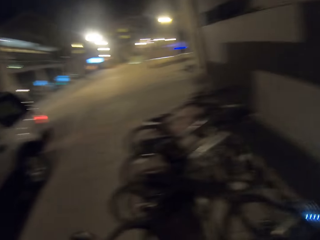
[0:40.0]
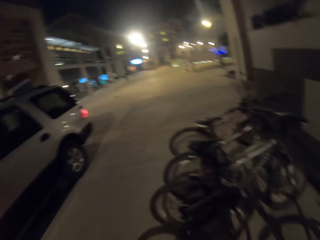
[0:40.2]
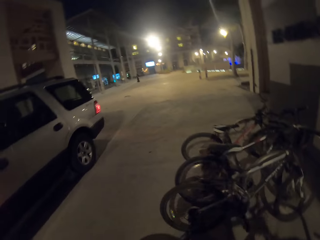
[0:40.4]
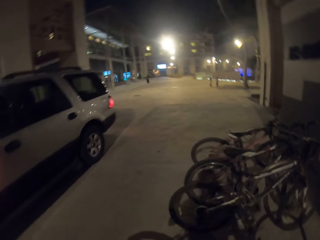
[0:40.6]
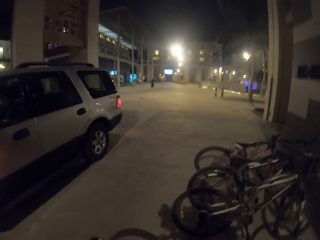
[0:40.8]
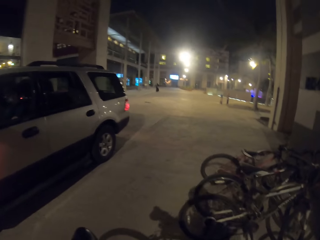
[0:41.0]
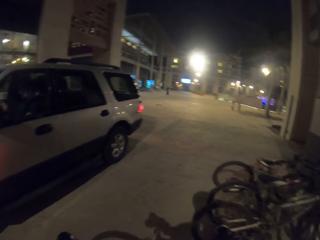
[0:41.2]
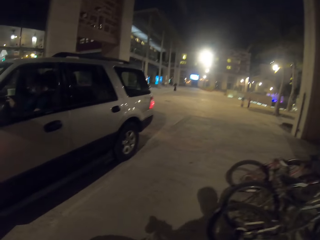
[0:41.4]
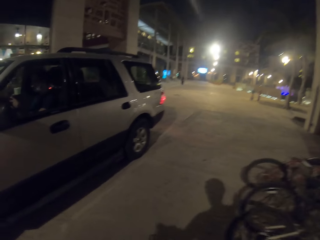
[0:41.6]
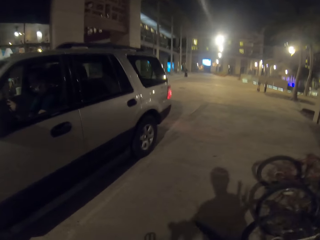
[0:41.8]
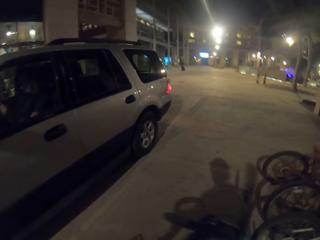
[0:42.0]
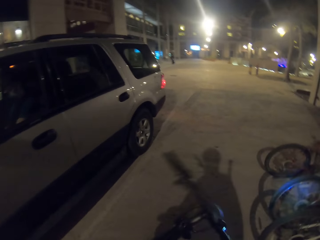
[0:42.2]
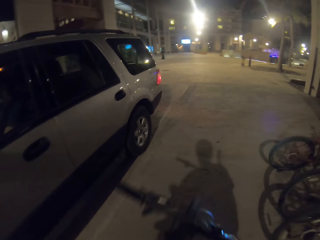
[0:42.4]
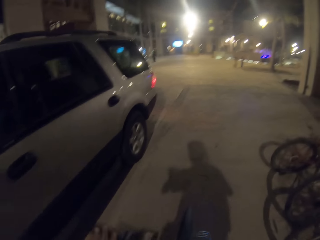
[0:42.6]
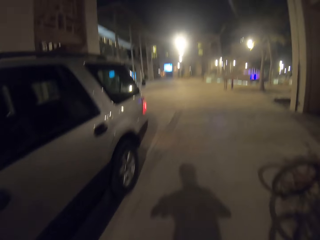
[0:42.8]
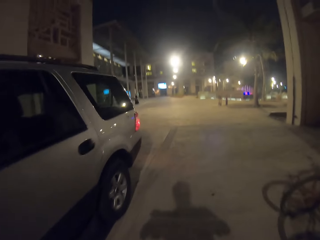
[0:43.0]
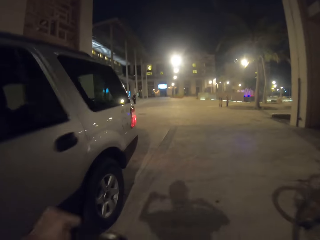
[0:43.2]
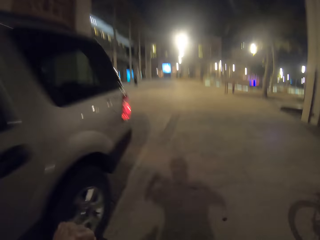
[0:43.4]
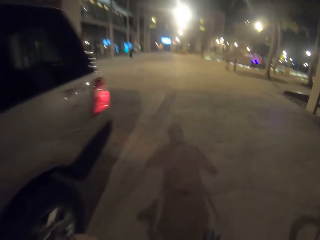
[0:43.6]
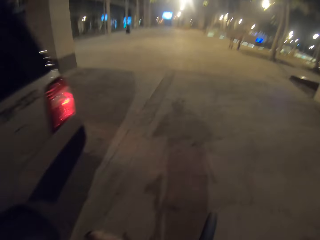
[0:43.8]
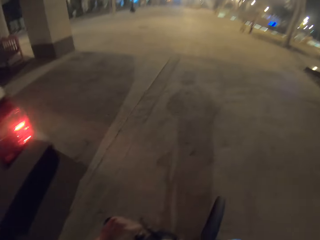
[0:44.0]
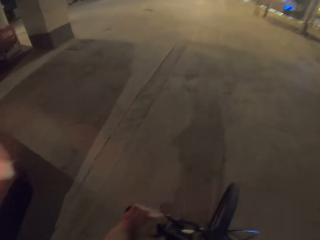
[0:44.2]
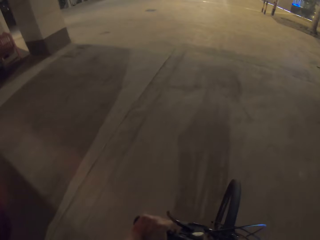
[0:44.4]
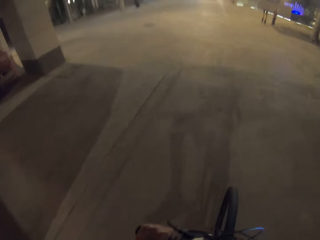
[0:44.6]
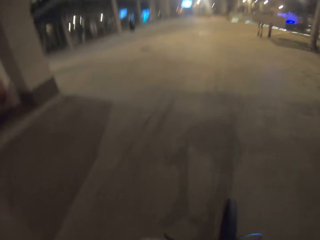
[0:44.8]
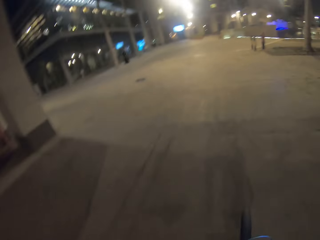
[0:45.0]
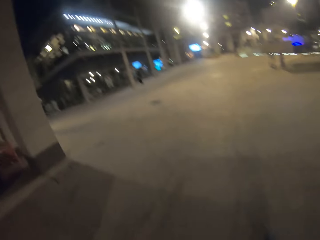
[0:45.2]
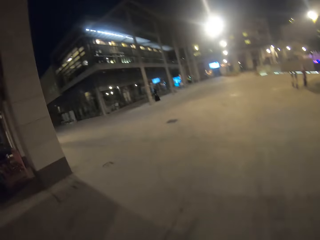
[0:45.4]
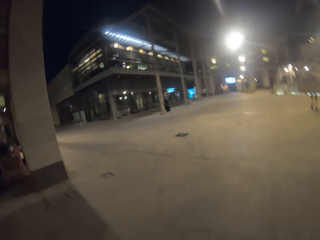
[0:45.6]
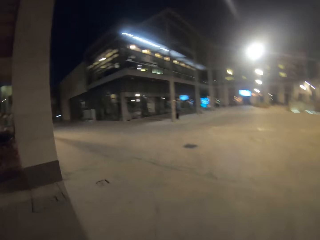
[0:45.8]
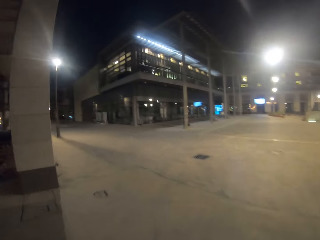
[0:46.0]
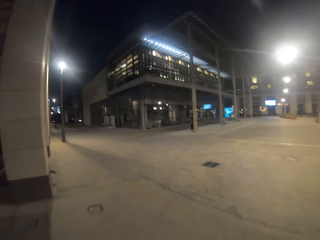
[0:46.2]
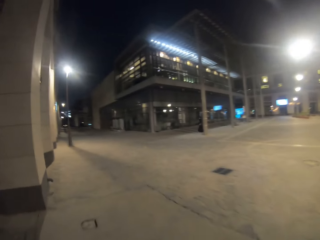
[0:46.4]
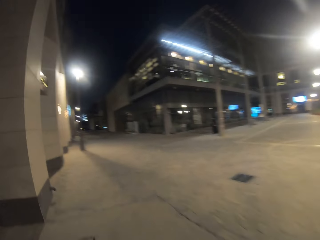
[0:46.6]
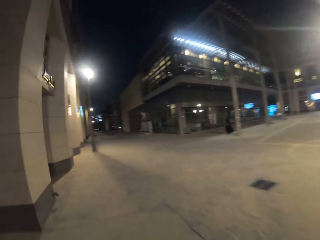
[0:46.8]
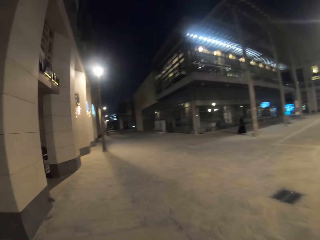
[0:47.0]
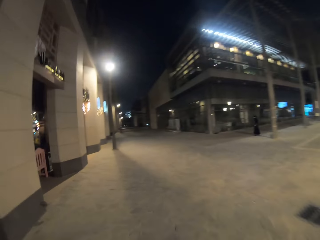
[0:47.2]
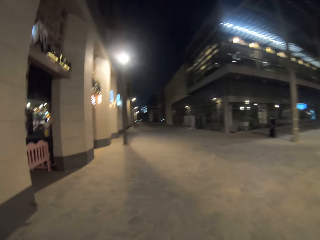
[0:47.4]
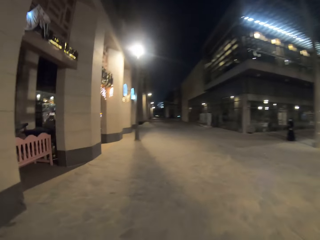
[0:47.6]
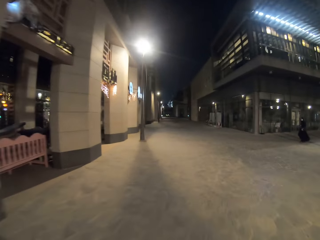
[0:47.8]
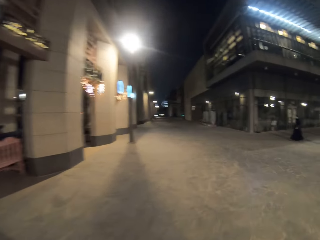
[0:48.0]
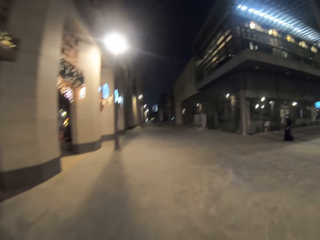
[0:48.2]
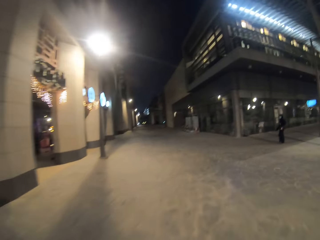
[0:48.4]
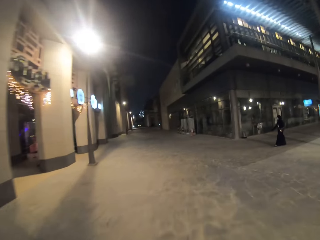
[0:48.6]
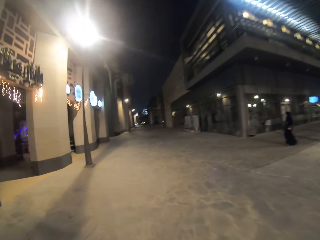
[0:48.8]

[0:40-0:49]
The camera wearer holds the bicycle. They climb on the bike. They cycle along the road.

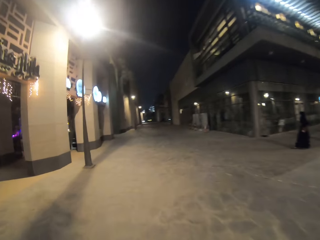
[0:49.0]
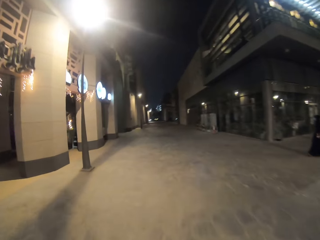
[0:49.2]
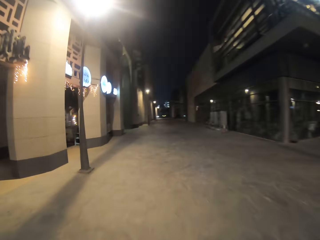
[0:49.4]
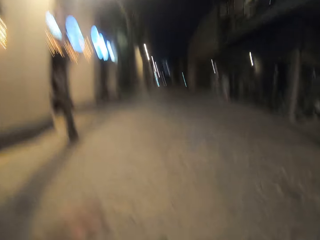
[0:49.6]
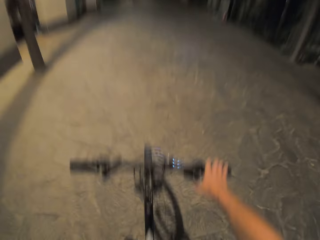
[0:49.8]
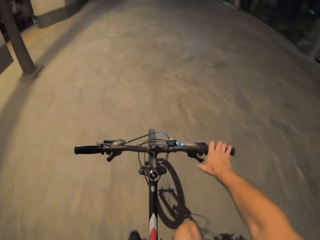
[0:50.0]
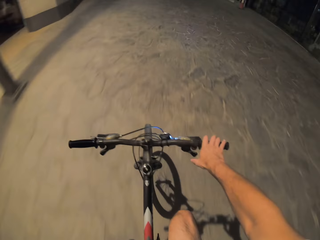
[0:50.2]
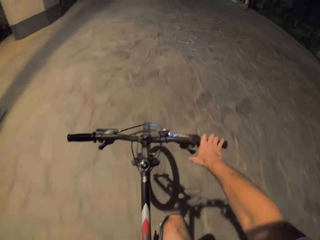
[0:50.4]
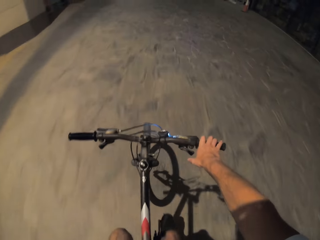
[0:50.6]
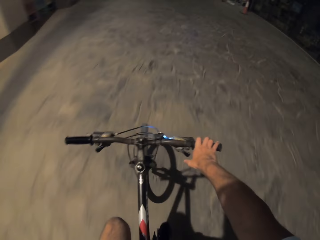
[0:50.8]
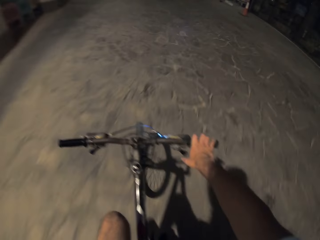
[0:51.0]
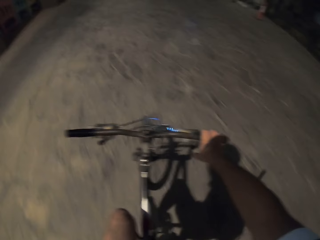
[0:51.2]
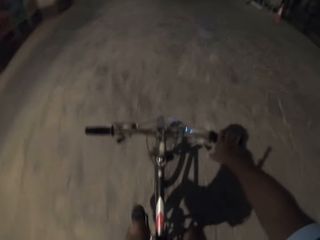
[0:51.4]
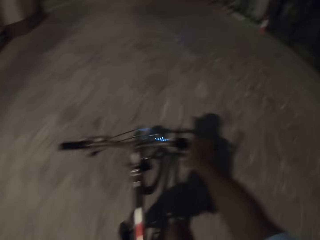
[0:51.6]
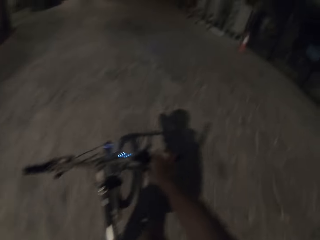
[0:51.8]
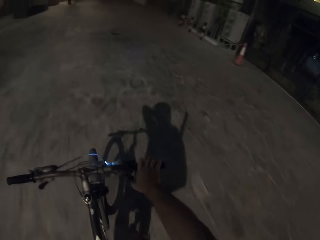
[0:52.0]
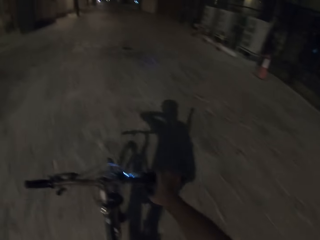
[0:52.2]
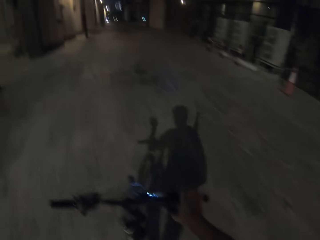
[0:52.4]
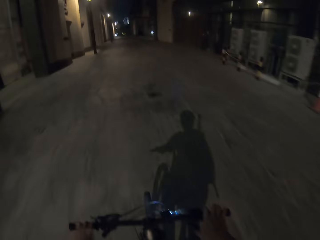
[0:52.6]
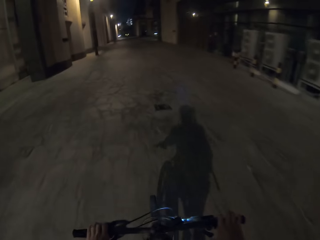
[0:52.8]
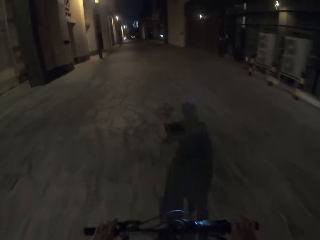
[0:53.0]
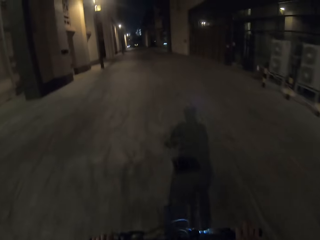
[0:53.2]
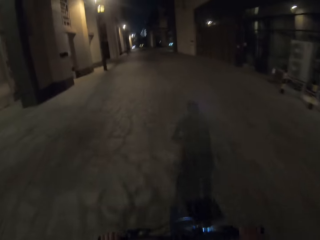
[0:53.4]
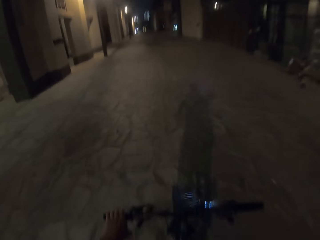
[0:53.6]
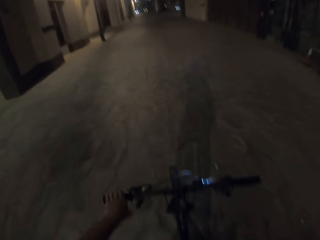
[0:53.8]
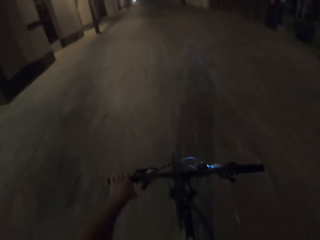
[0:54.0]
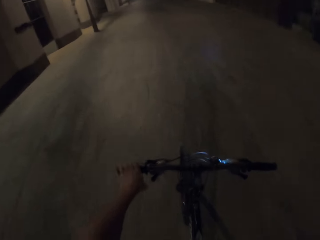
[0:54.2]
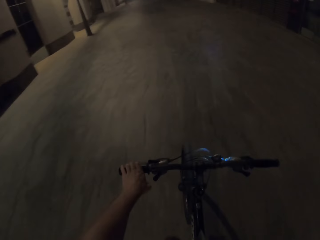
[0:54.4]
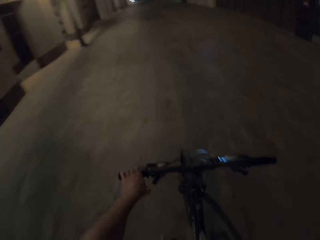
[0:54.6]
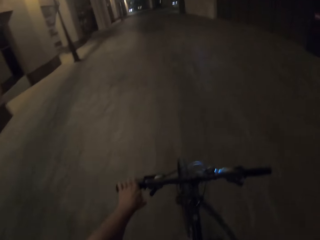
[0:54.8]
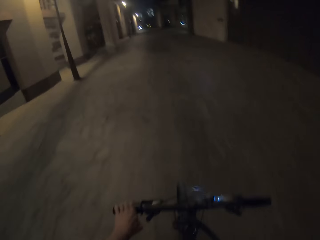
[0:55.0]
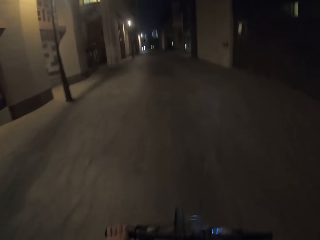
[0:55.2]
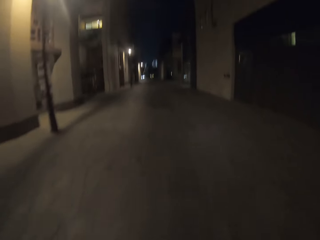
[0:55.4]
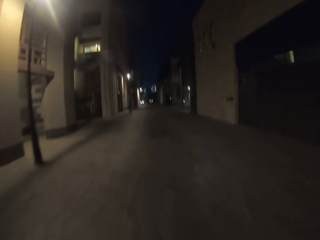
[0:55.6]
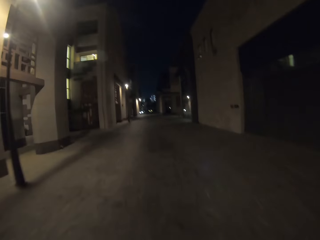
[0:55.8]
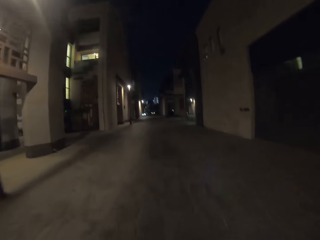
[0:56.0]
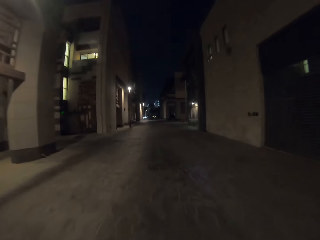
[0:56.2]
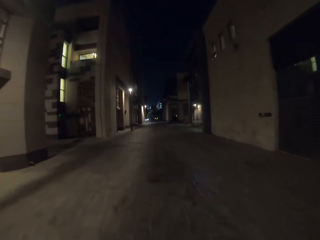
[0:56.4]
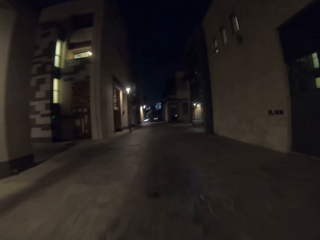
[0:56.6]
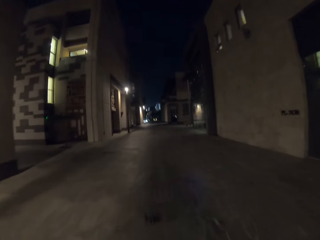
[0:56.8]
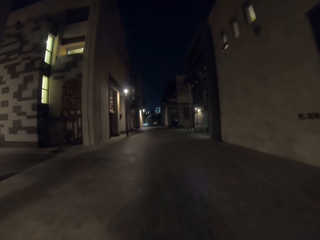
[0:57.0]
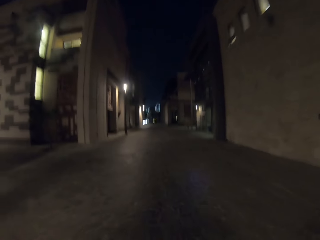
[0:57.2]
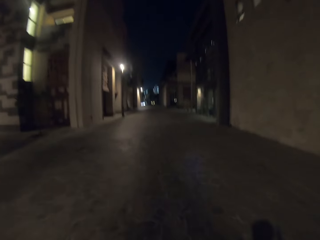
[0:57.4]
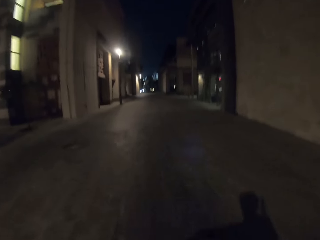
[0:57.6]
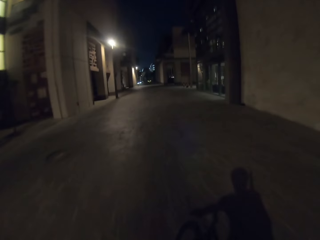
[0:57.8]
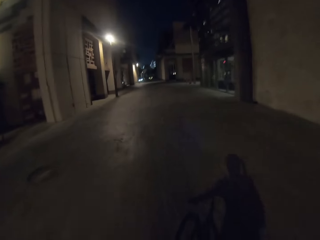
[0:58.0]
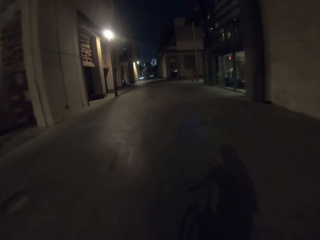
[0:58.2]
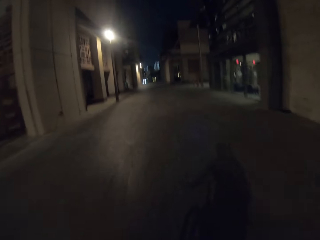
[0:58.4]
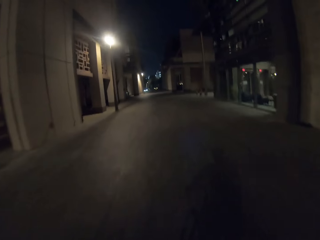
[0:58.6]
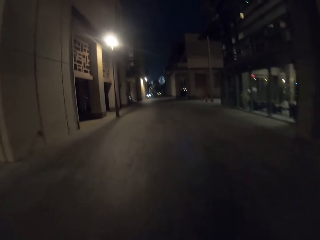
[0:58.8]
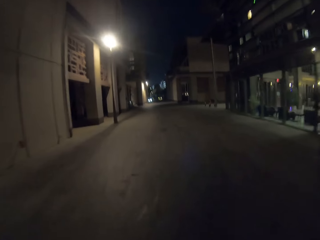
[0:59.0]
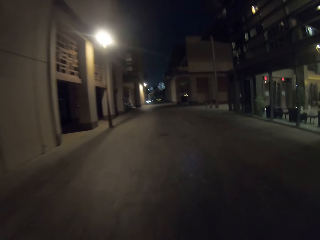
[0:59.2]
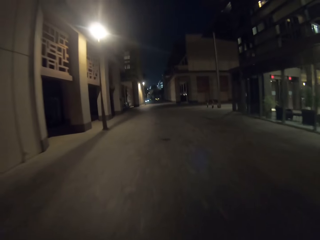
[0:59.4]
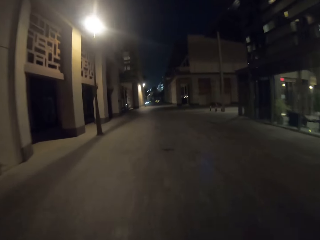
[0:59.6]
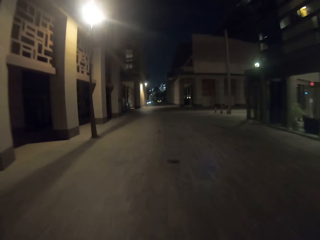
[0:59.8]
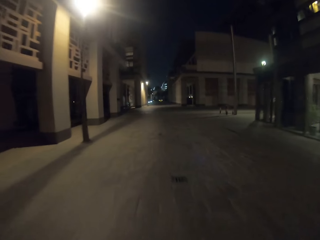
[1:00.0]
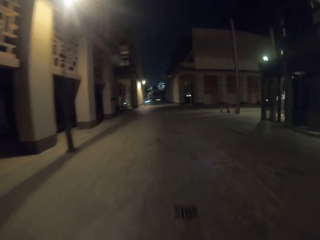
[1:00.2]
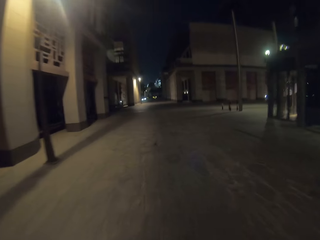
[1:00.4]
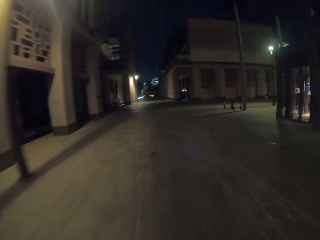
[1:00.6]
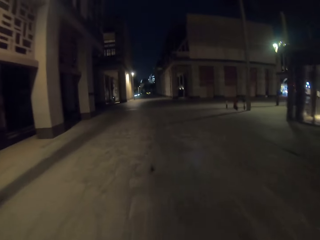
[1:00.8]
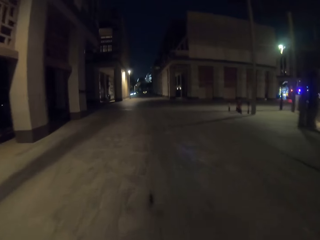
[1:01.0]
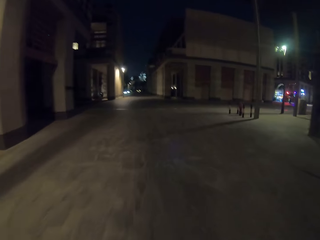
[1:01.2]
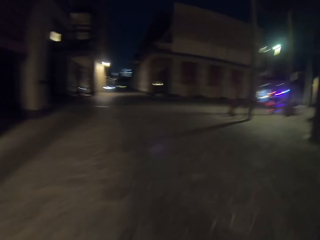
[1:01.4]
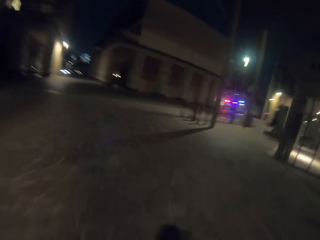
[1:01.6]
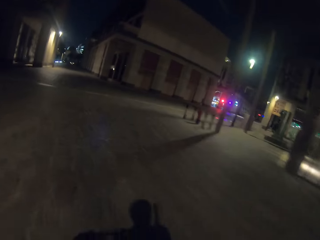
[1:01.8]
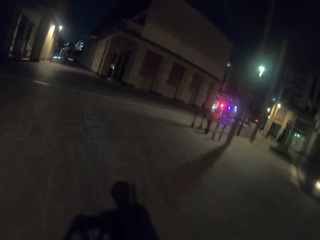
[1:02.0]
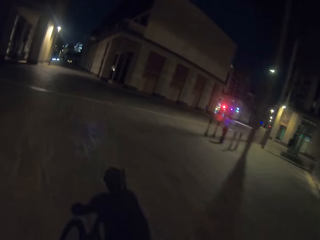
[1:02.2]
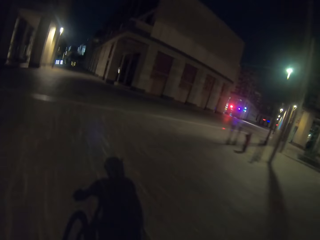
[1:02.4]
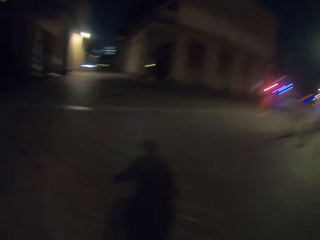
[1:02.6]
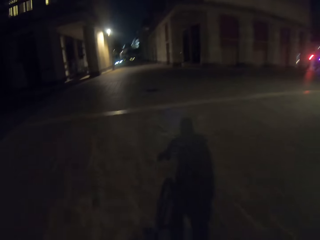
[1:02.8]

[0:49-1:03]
The camera wearer holds the handlebar with one hand. They raise the left hand towards something. They withdraw the left hand from something. They cycle along the road.
